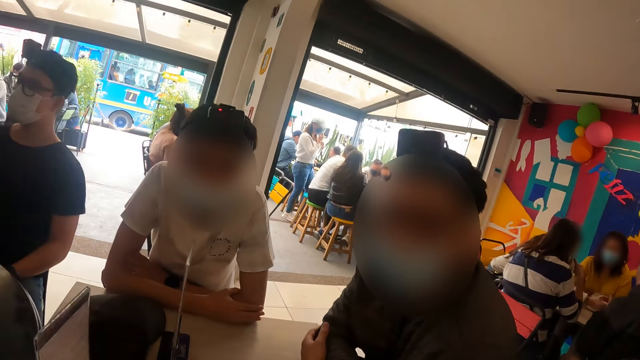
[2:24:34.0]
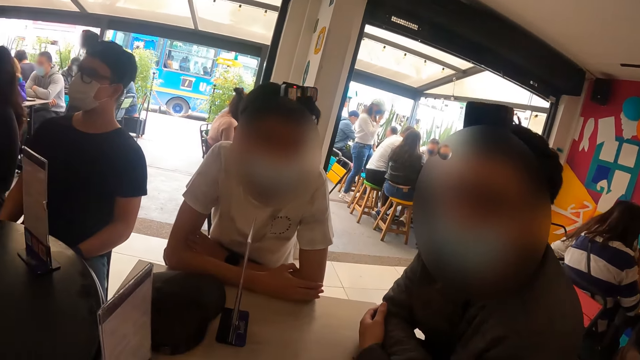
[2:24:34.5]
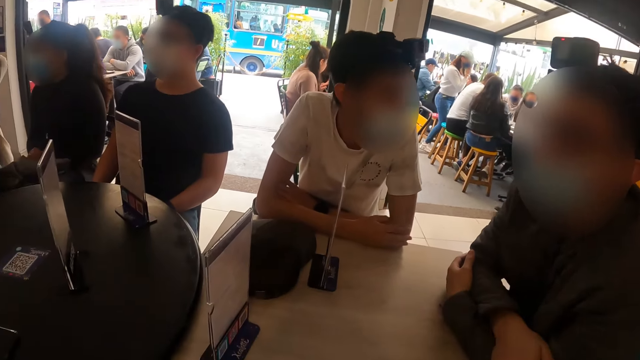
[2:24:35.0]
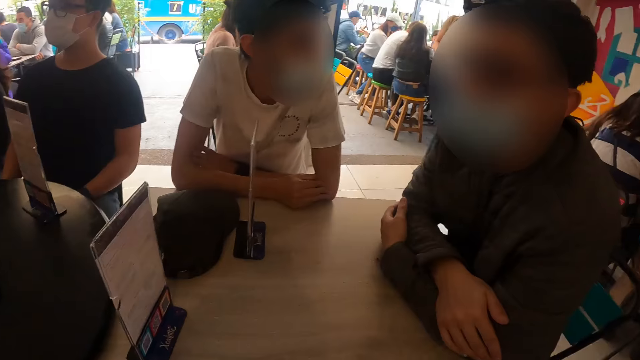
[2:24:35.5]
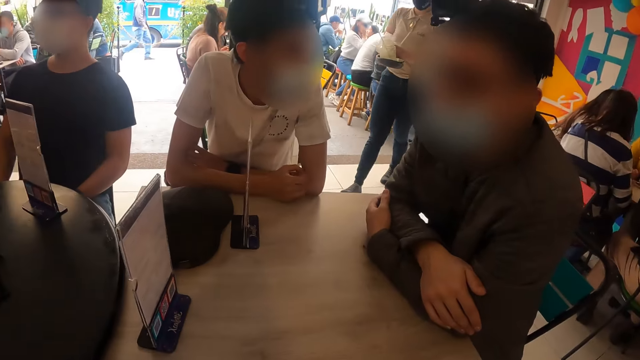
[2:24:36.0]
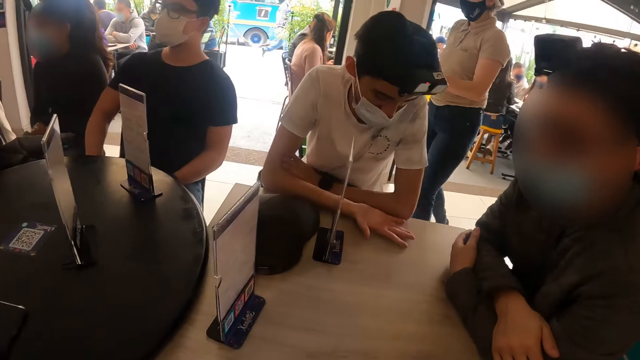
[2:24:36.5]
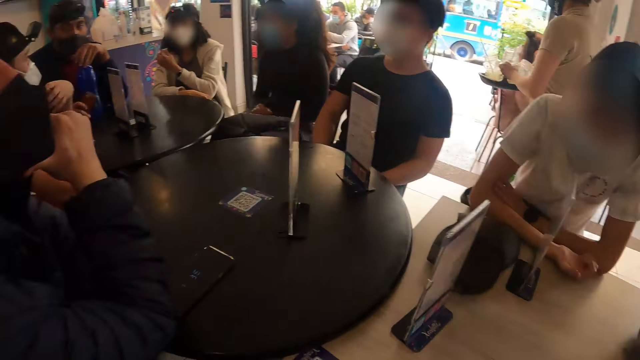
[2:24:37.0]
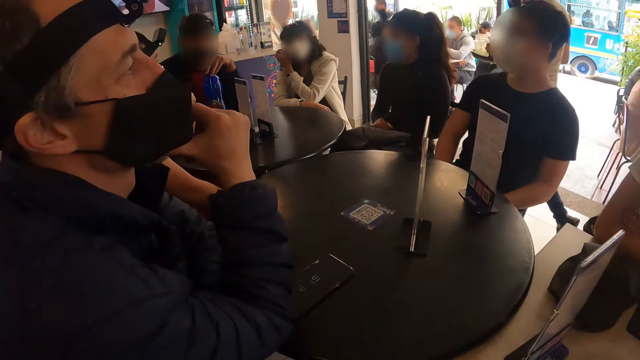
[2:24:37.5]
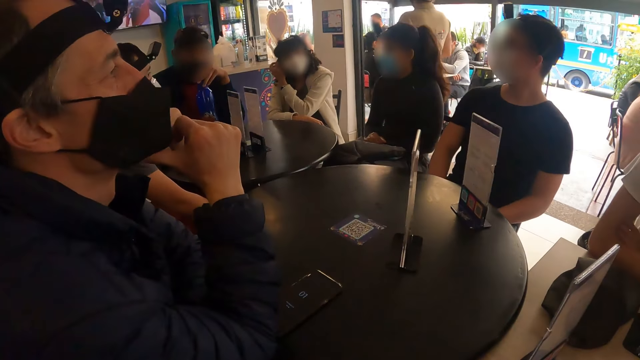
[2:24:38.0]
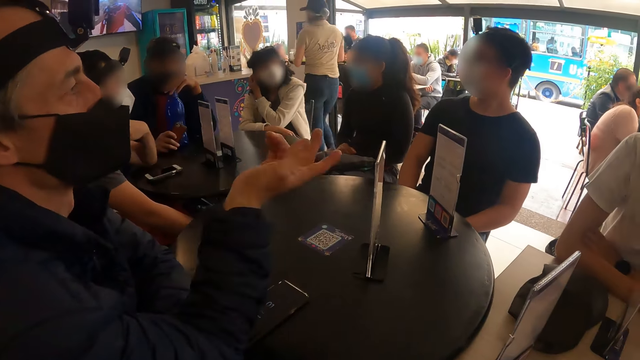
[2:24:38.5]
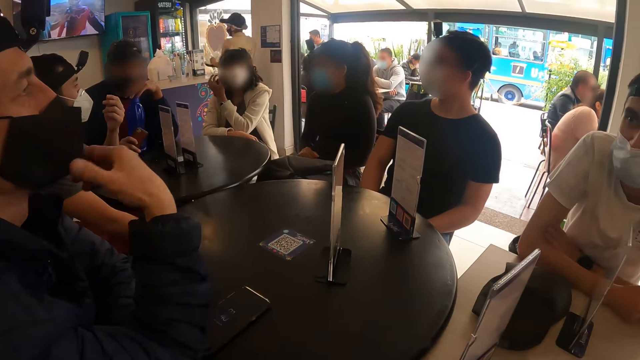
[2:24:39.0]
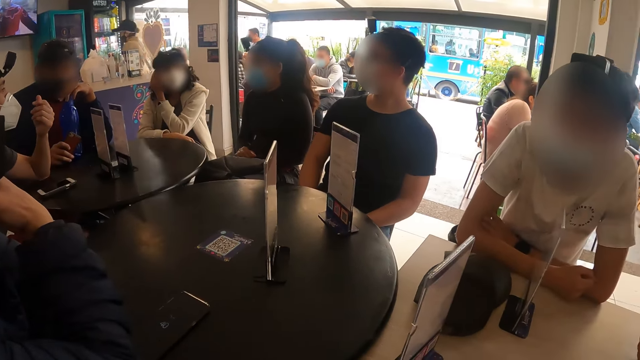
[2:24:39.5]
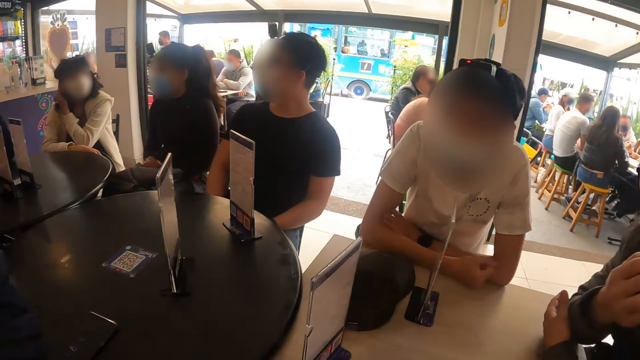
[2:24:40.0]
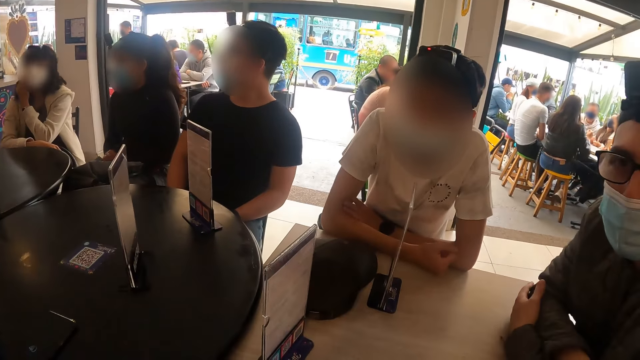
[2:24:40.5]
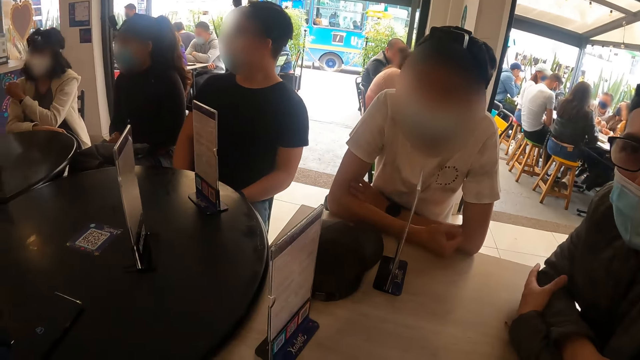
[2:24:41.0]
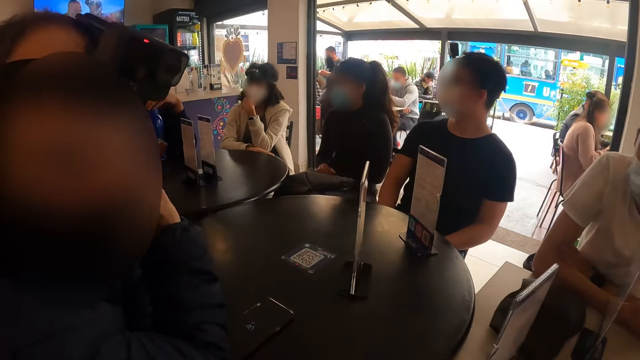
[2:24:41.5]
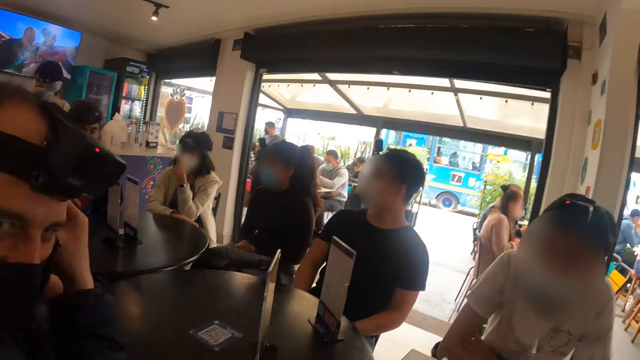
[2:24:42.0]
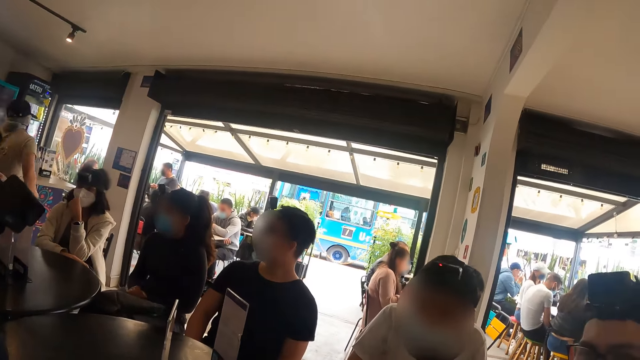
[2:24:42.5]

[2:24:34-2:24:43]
A man interacts with the group of people on the table. The man converses.

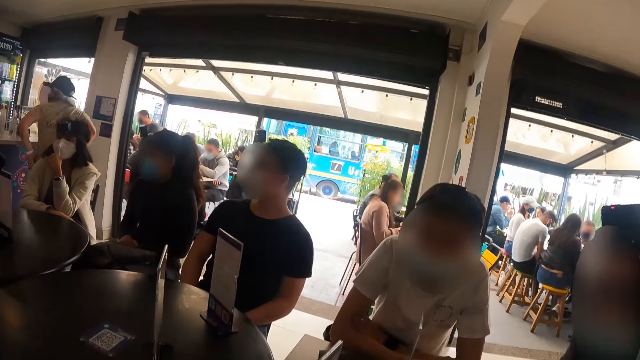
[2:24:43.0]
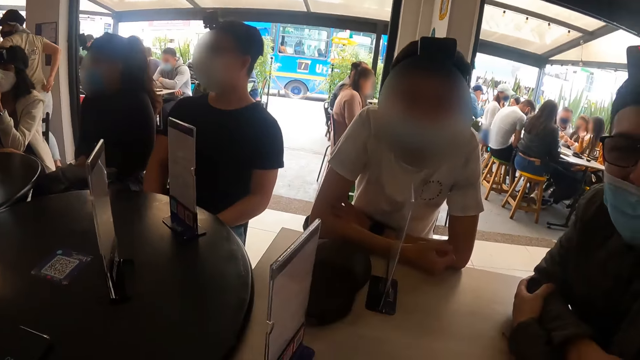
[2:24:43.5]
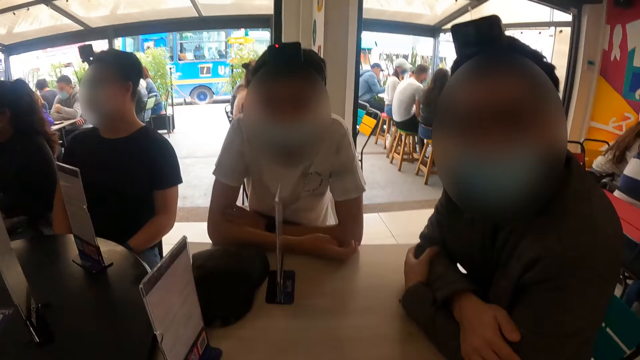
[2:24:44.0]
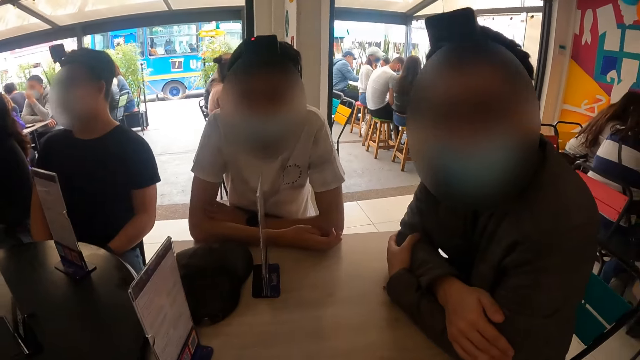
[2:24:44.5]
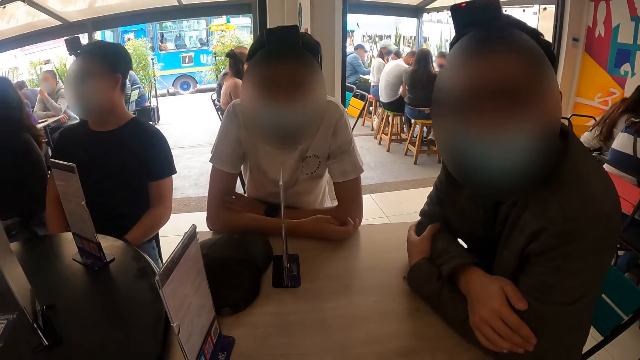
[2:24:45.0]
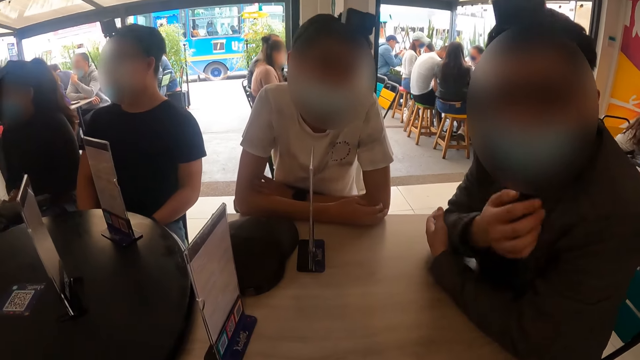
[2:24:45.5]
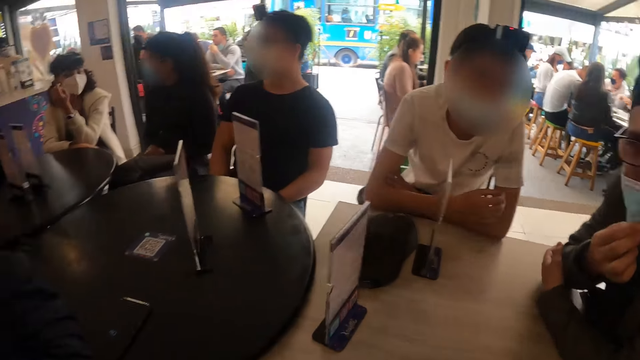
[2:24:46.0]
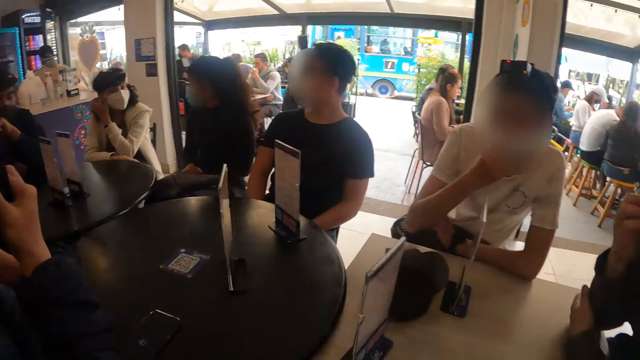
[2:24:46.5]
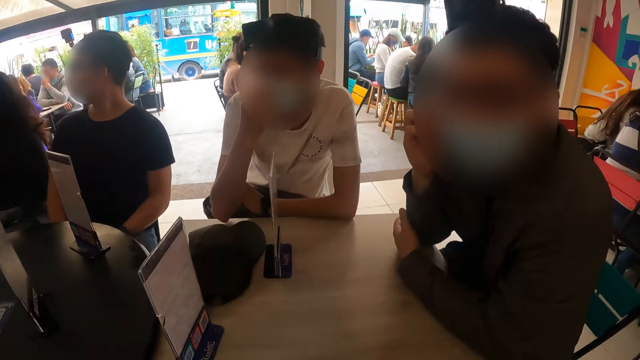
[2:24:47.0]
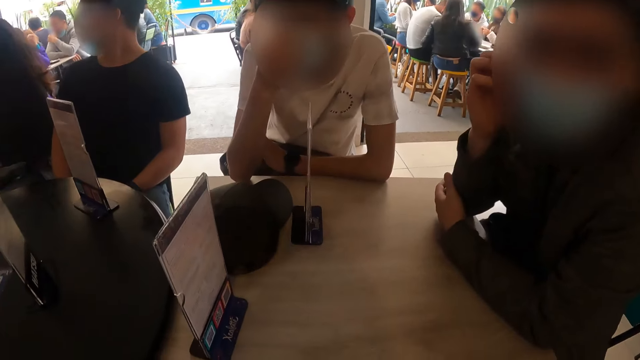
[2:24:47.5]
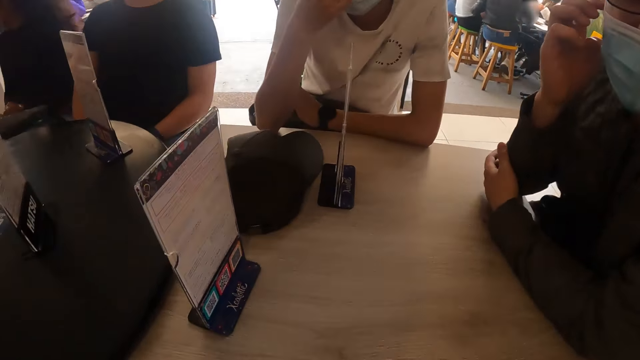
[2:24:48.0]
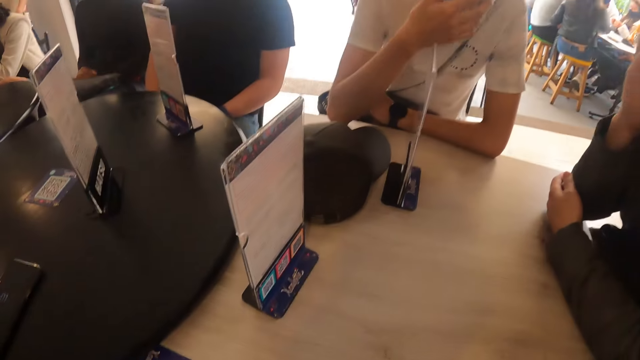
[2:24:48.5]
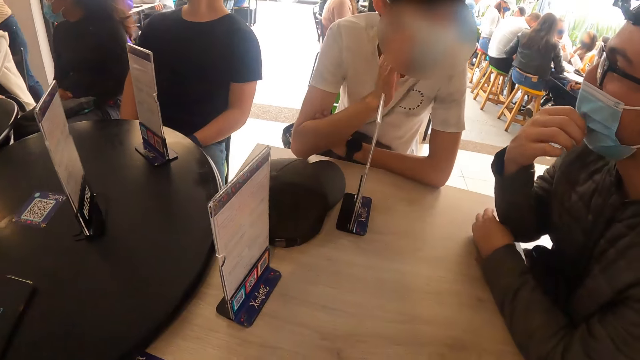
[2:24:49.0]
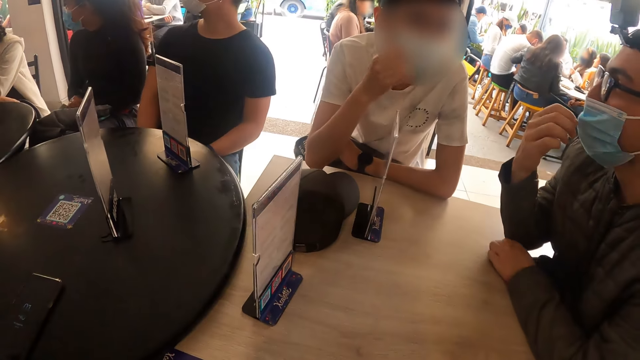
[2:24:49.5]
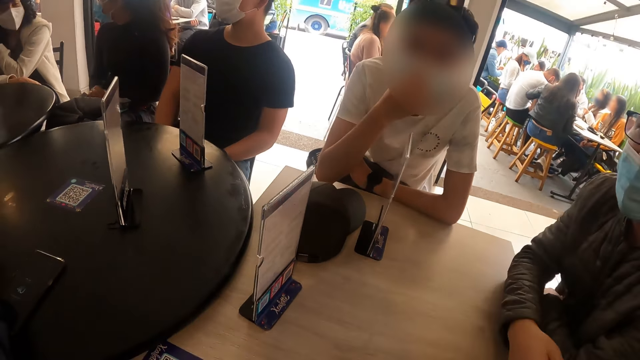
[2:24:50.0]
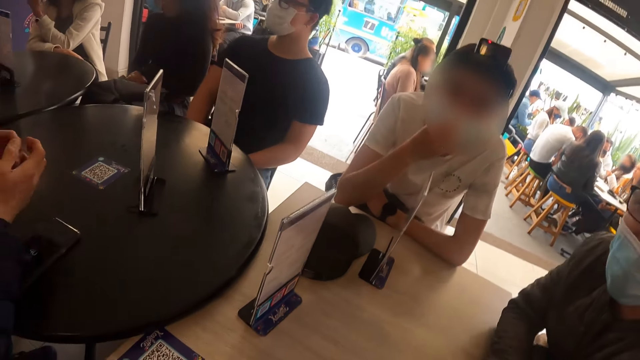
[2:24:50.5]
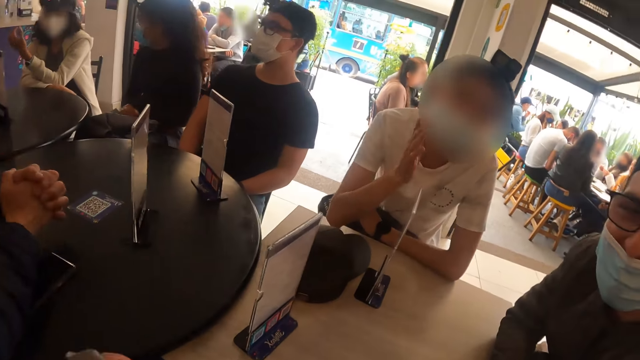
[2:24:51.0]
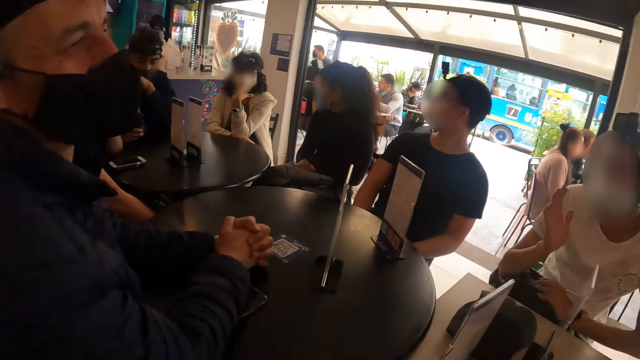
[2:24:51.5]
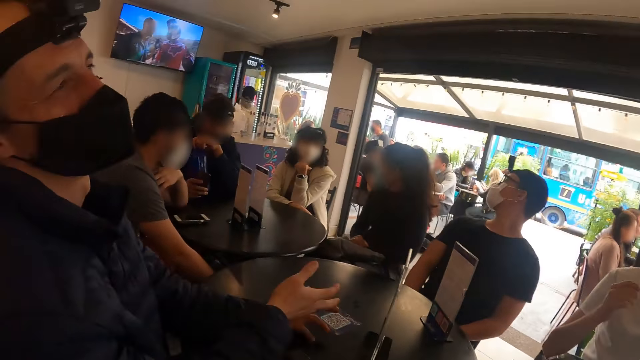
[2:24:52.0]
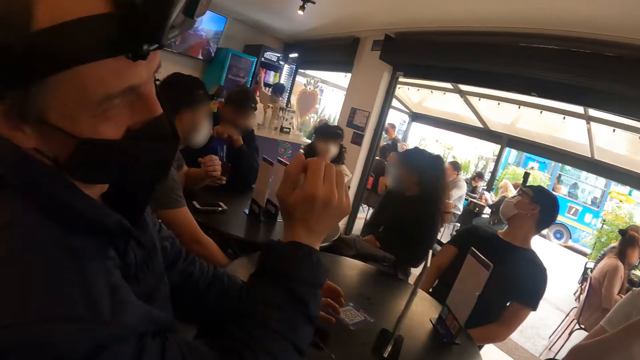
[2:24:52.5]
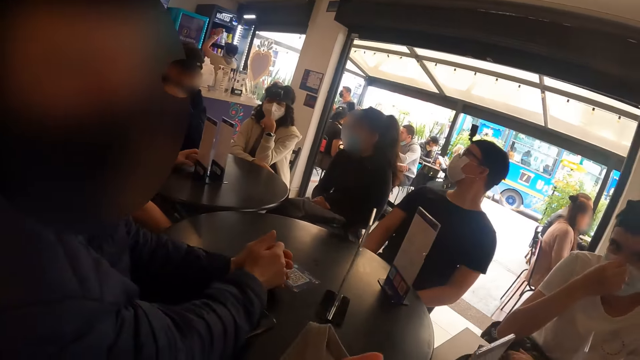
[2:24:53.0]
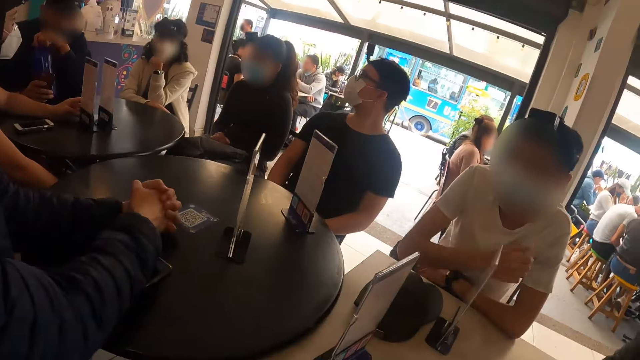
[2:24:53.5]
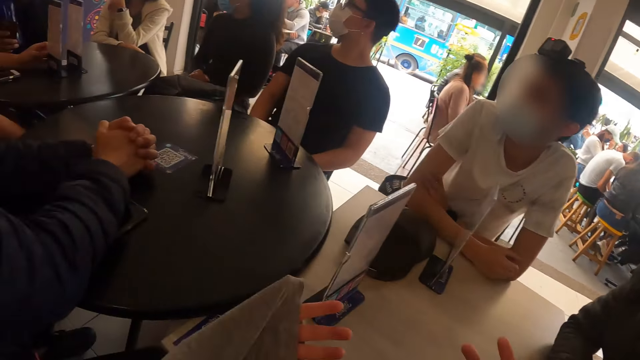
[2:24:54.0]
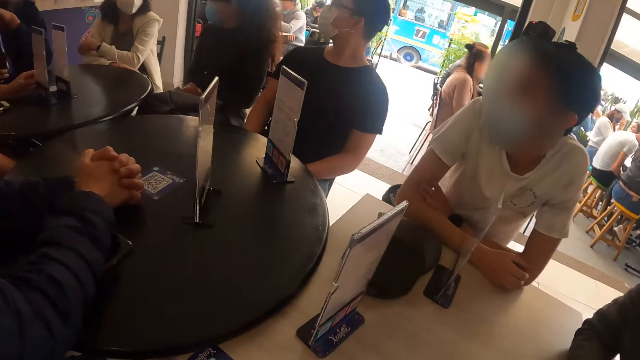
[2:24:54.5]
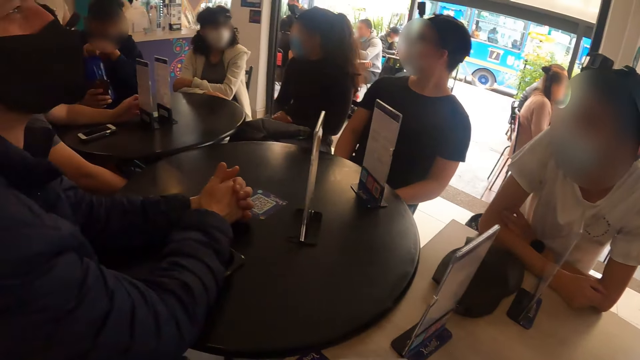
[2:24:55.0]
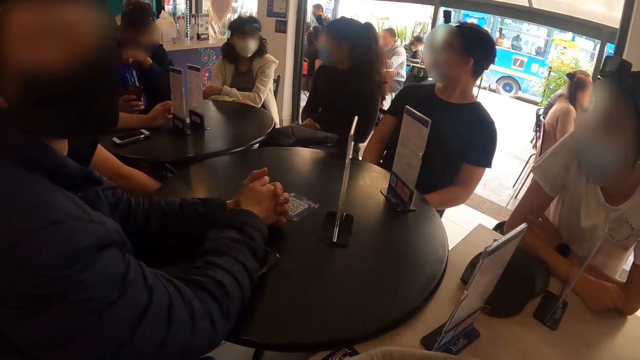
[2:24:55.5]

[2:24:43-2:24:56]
A man nods. A man adjusts his facemask with his right hand. Another man touches his facemask with his right hand. Another man interacts with the man, the other men, and the camera wearer. A man touches his face mask.
